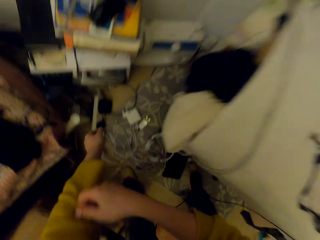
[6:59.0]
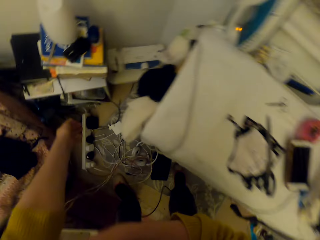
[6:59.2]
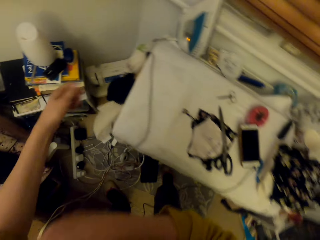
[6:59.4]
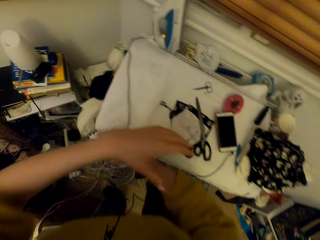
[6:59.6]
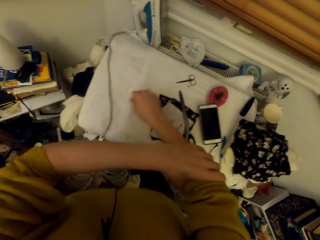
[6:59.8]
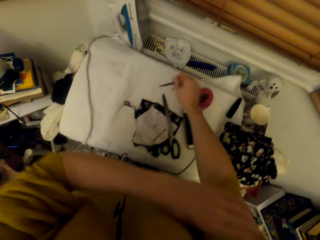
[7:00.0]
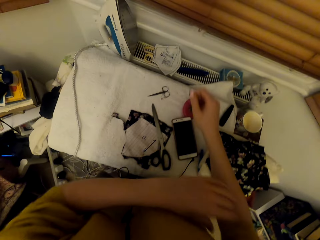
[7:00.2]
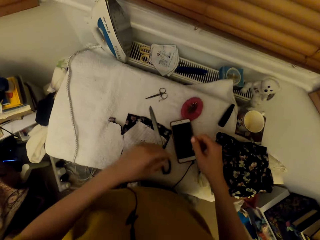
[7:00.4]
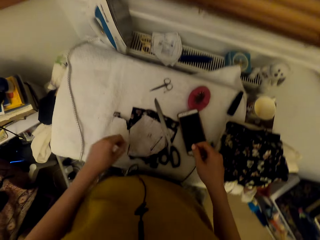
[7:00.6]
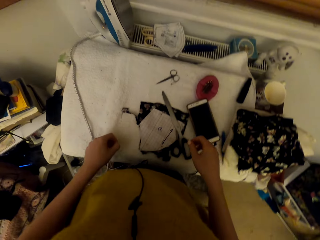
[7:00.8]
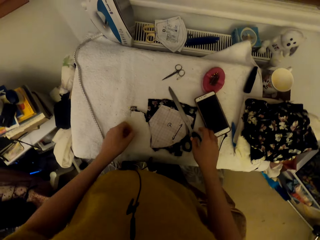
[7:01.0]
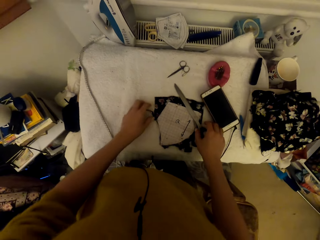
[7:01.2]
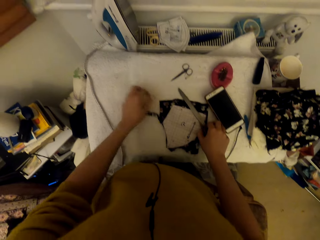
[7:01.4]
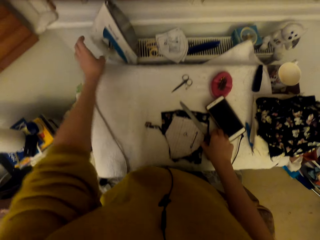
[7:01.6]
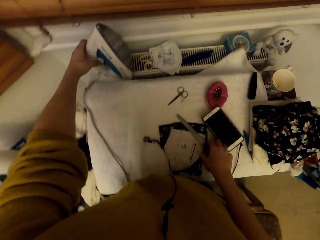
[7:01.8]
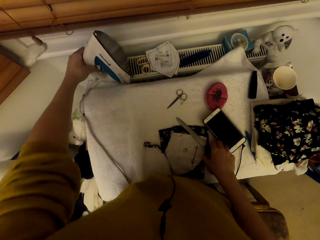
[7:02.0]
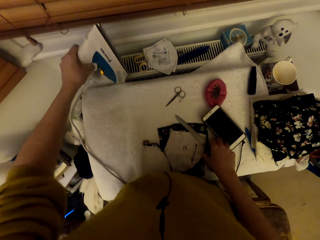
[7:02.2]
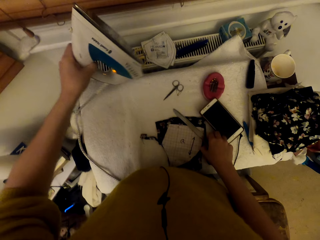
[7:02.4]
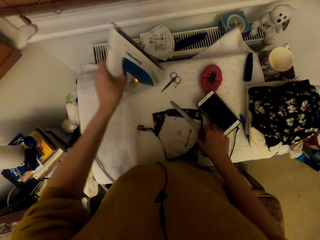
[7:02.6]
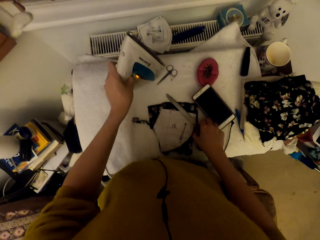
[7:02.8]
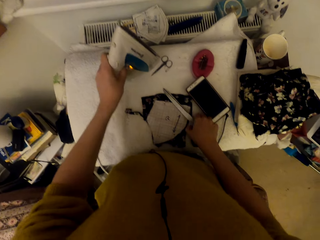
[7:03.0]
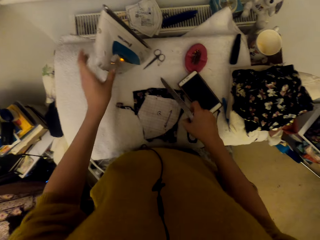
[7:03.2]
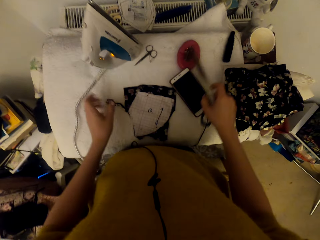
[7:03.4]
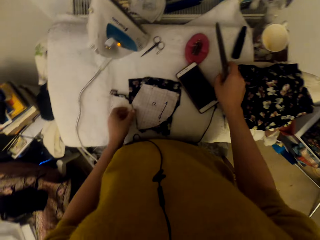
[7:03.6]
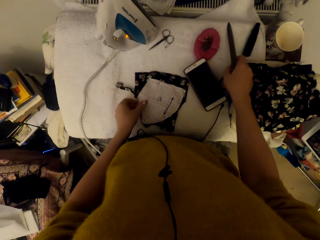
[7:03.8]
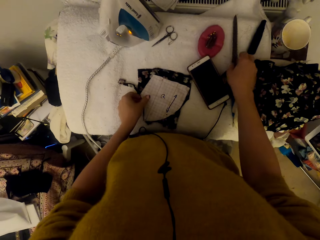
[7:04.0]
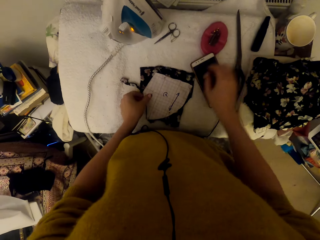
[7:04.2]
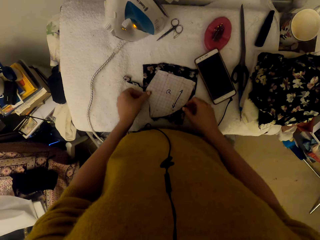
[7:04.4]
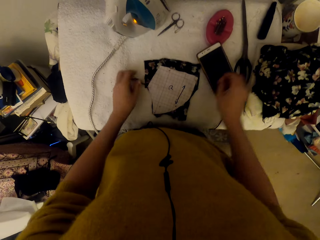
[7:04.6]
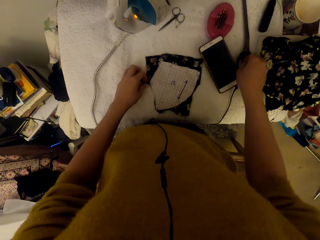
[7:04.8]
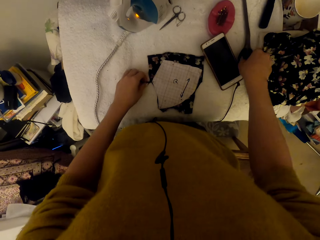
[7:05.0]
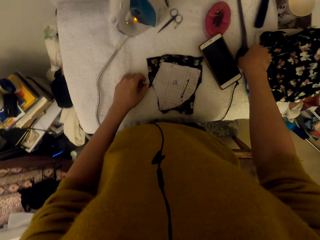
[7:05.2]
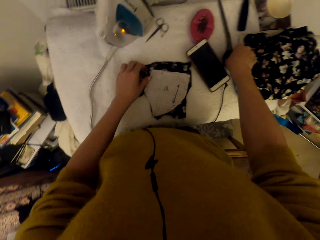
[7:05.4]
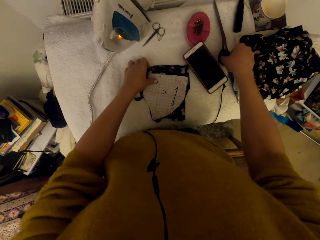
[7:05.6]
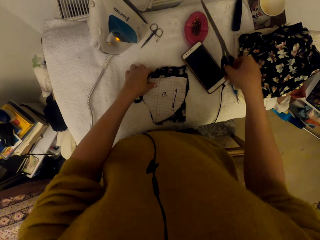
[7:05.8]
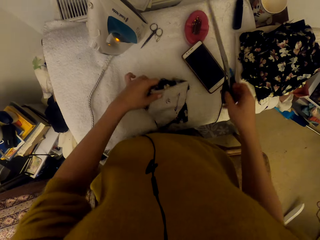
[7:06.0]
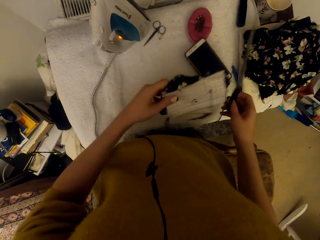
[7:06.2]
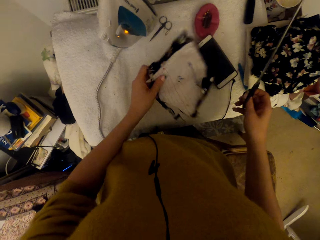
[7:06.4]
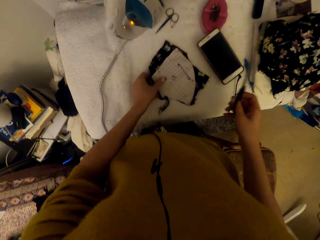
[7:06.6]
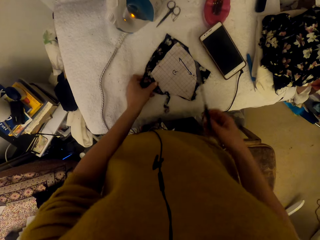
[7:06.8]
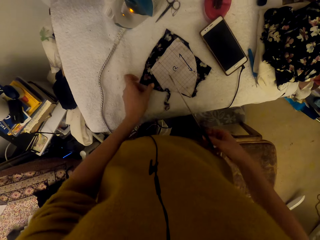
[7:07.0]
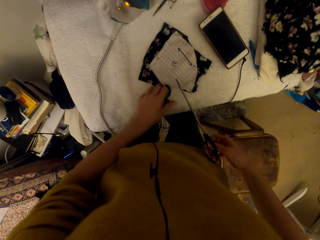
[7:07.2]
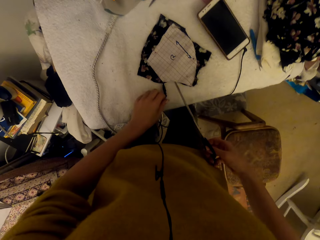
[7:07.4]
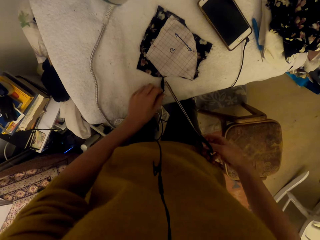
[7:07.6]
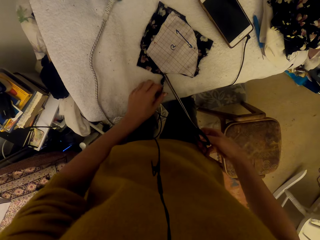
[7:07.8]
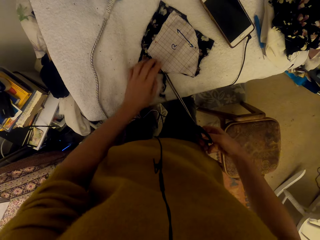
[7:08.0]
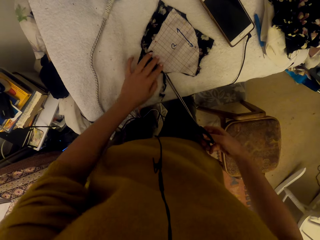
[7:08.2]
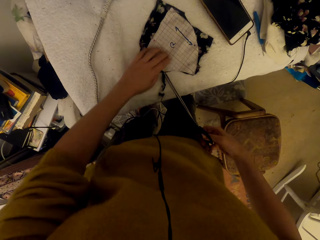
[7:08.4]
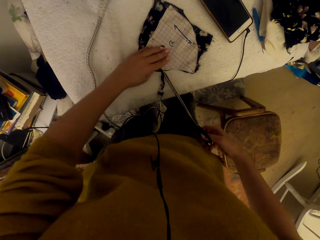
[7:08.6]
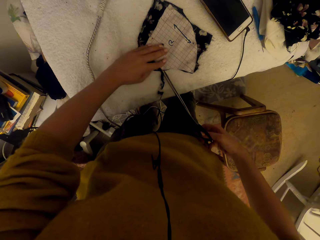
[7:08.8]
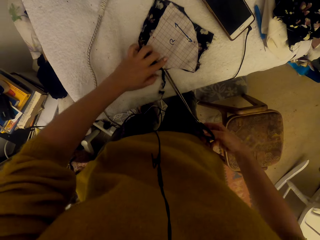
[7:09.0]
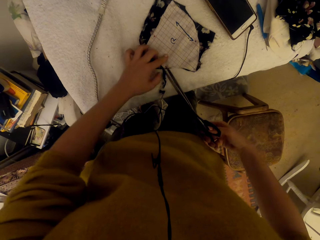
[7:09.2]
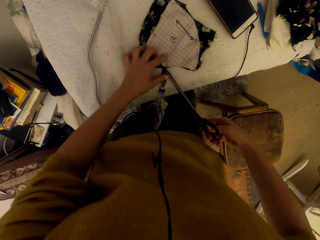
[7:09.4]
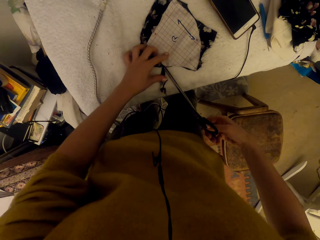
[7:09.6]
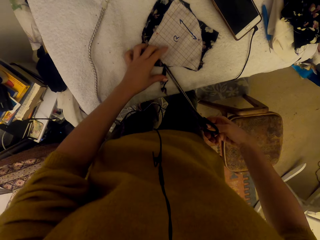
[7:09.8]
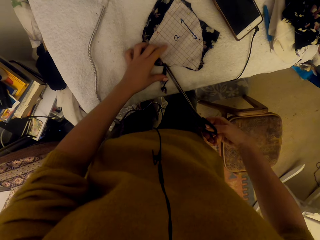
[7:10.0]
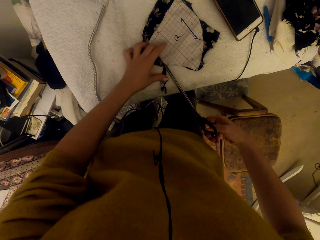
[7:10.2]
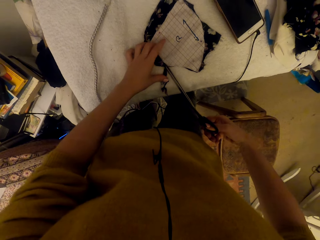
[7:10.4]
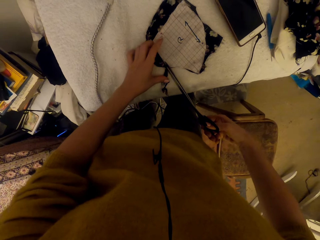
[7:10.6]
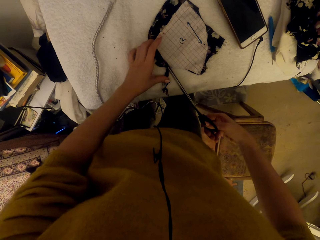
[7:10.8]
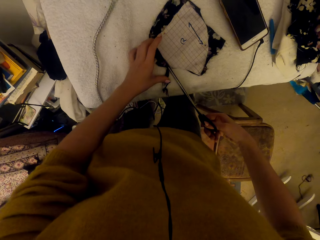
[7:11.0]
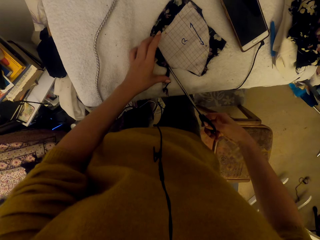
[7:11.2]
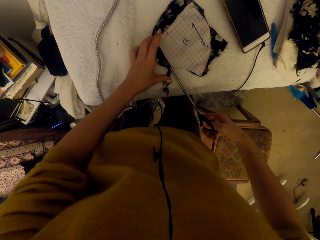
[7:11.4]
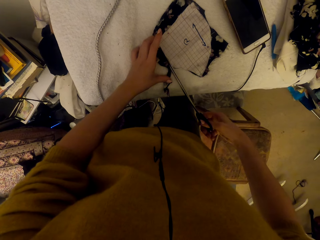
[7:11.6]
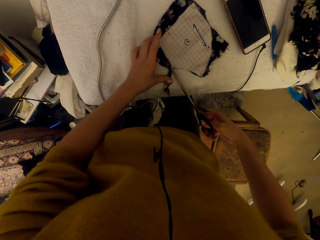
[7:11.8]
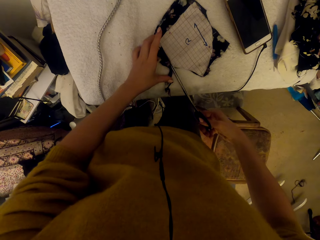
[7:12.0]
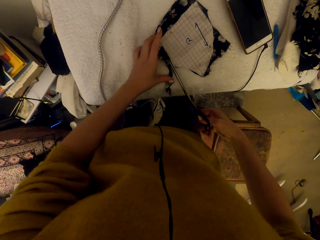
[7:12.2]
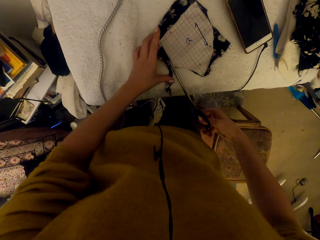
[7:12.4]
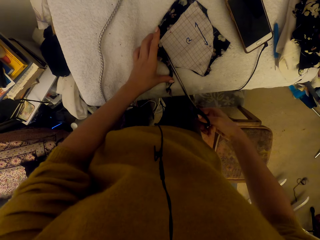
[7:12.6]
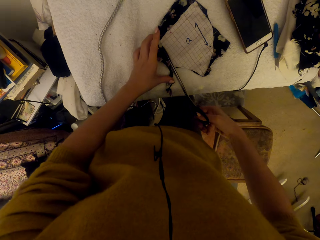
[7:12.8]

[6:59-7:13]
The camera wearer adjusts the sweater sleeves. They pull a sweater with a hand. They look around the worktable. They pick up the steam iron. They put the steam iron on the worktable. They adjust the scissors on the worktable. They pick up the scissors and put down the scissors. They pick up the scissors. They adjust the pinned cloth material piece. They put down a material and pick up the material. They cut the pinned cloth material piece using the scissors.

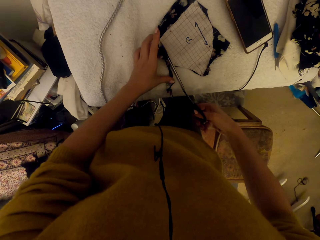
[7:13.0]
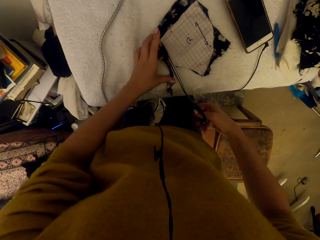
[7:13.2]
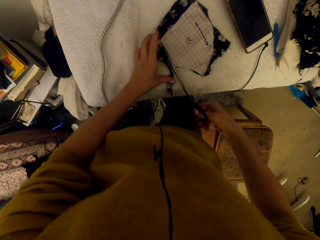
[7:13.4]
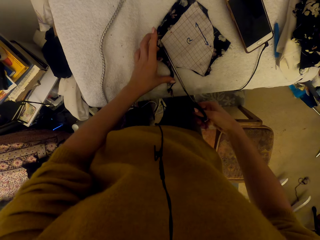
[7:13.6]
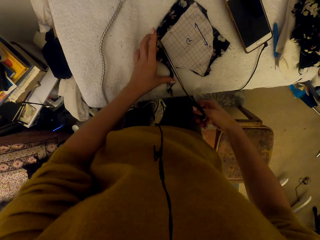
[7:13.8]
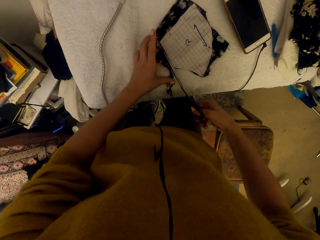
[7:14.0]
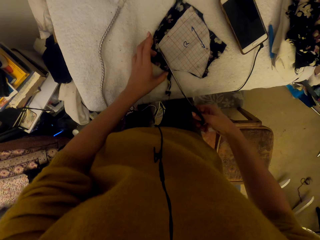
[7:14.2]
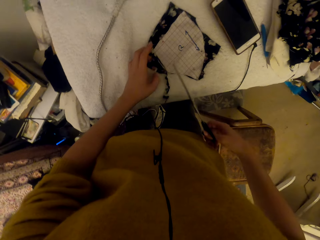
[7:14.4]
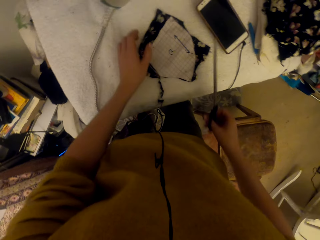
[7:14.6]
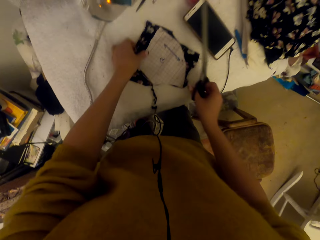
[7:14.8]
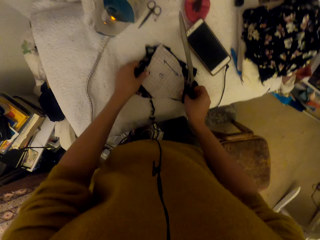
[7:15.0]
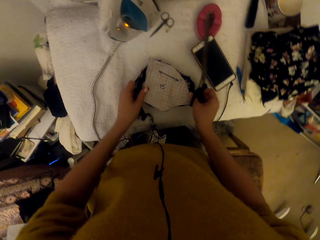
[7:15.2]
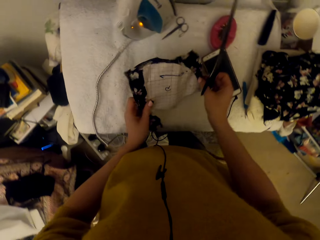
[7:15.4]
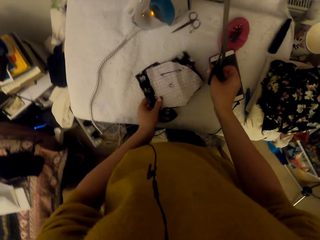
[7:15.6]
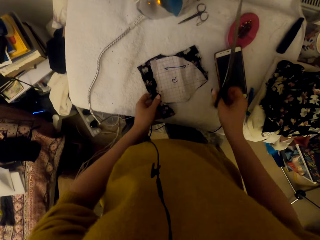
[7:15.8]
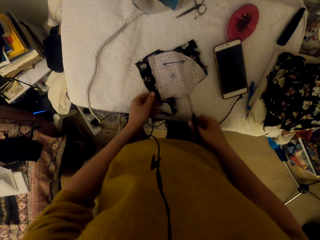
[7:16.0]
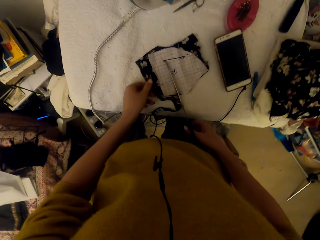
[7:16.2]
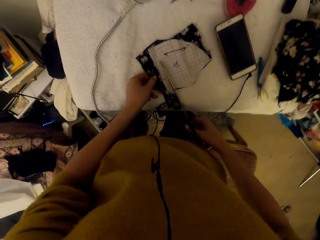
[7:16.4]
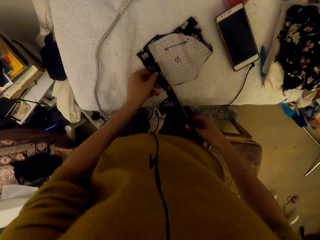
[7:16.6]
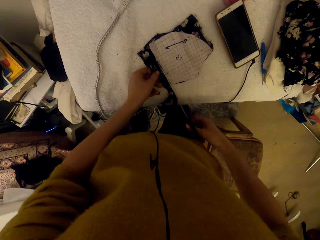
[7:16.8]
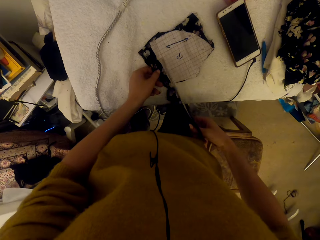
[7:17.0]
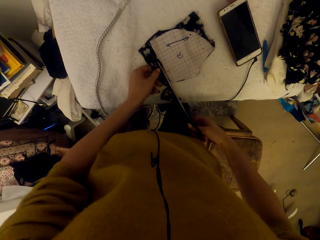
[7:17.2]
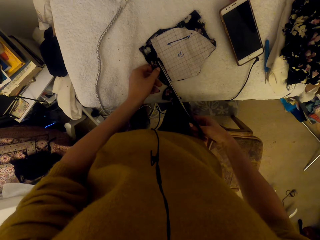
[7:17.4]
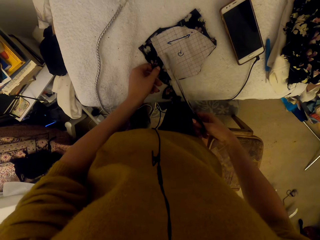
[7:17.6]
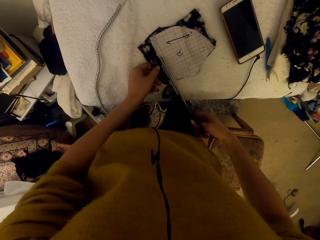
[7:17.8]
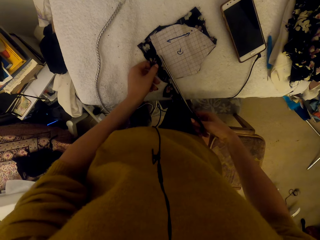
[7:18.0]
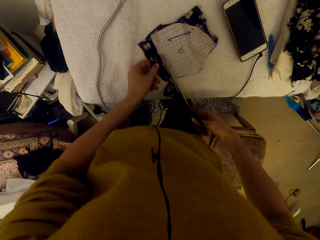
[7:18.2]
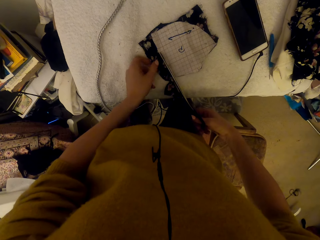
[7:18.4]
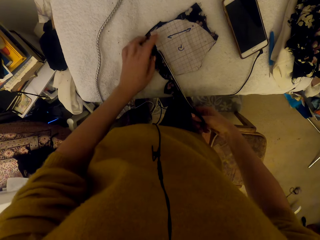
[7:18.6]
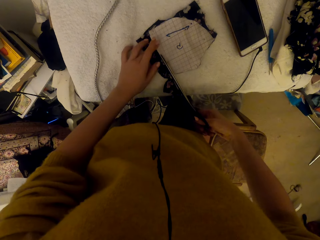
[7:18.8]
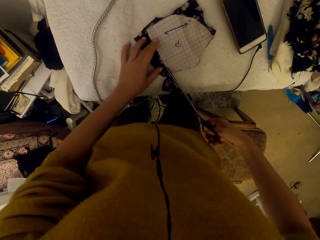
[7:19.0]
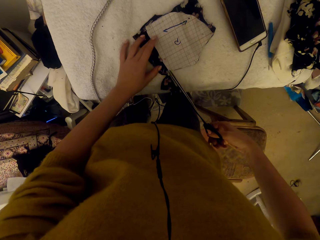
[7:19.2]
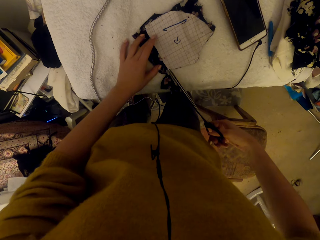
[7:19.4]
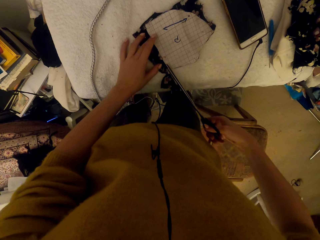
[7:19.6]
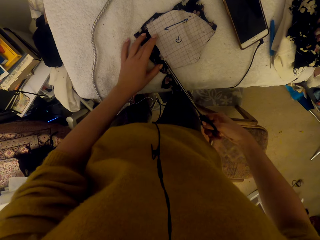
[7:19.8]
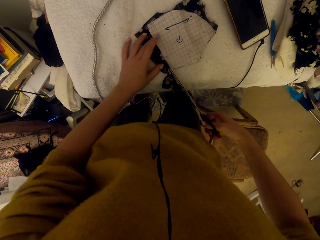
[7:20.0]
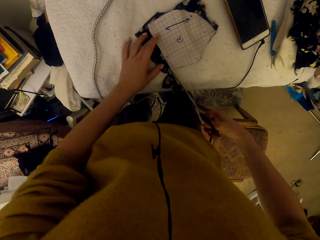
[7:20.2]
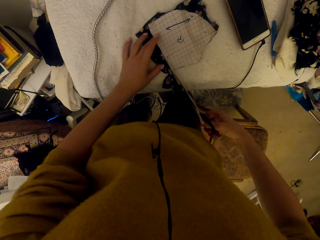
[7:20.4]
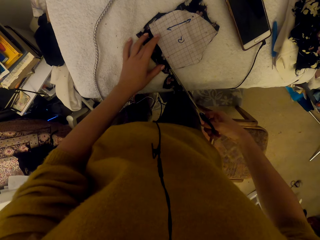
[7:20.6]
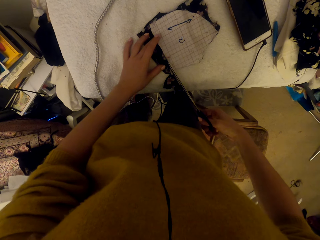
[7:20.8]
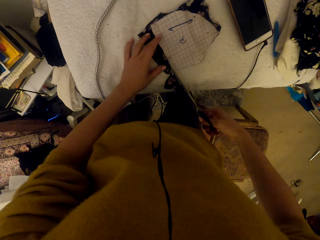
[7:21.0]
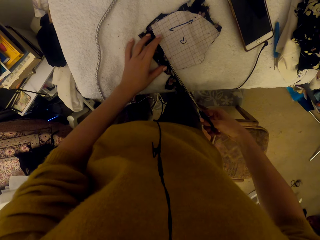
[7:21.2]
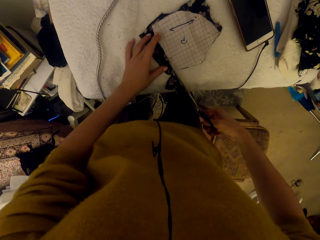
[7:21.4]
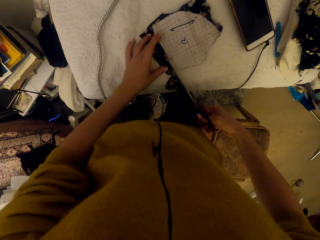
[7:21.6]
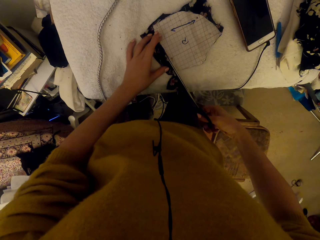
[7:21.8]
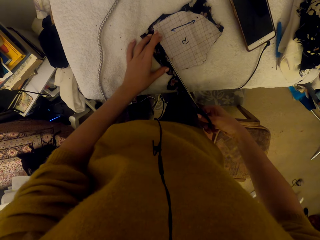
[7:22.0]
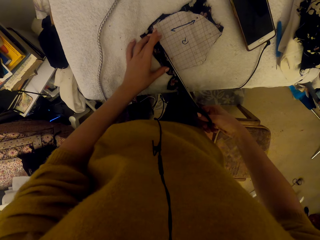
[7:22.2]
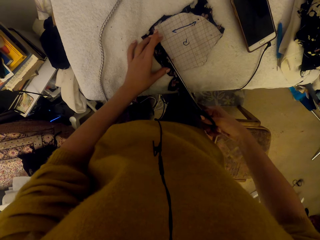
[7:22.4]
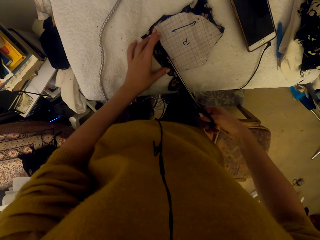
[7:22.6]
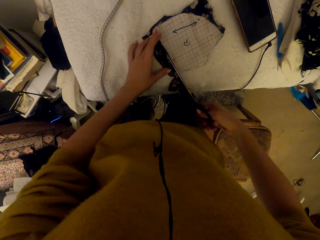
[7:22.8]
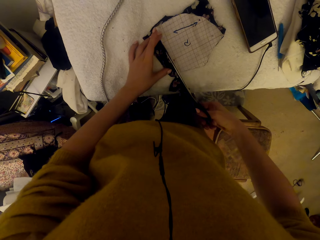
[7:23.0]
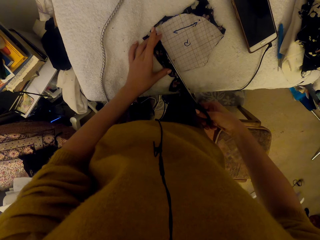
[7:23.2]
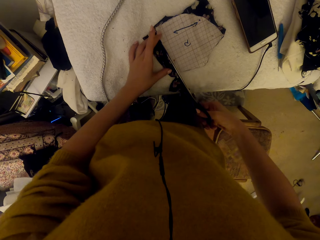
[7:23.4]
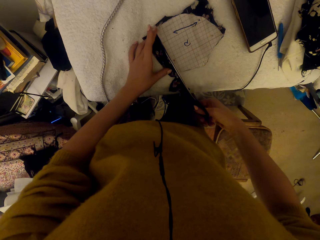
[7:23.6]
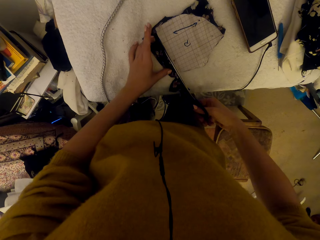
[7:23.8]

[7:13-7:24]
The camera wearer adjusts the pinned cloth material piece. They move a paper. They cut the pinned cloth material piece using the scissors.
